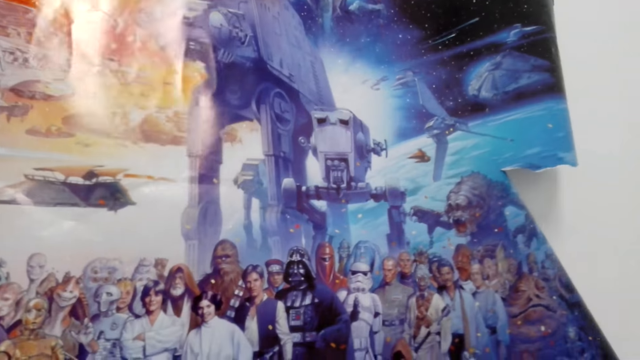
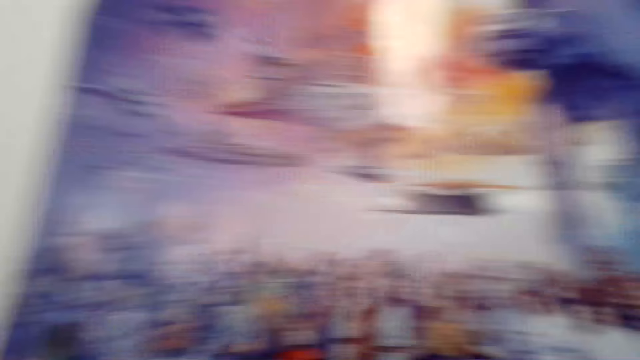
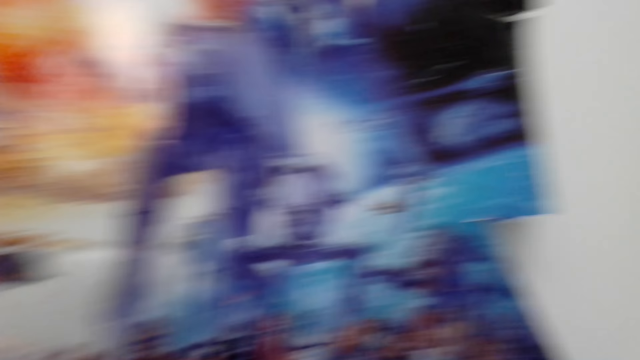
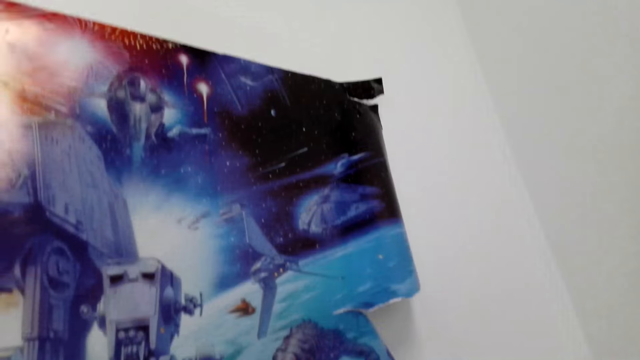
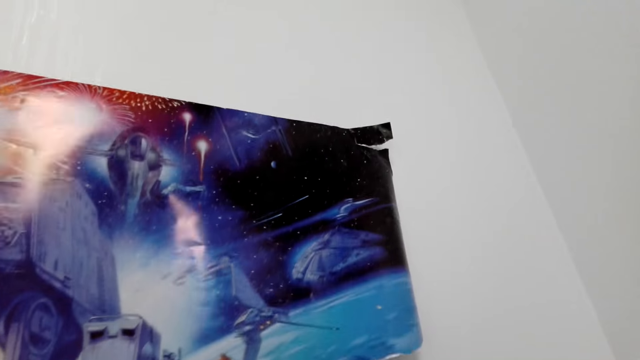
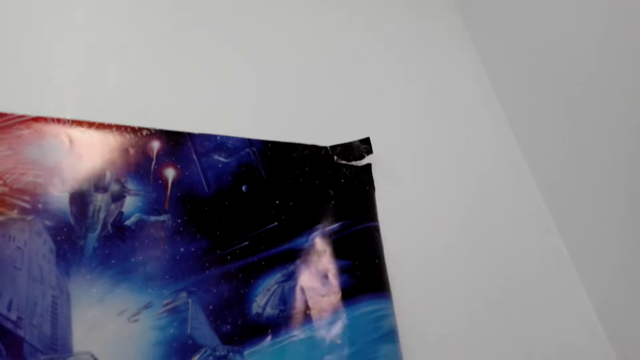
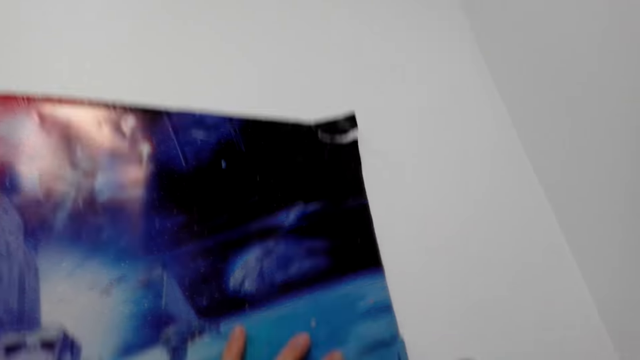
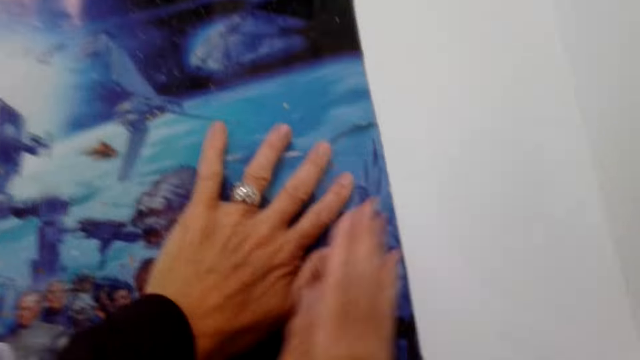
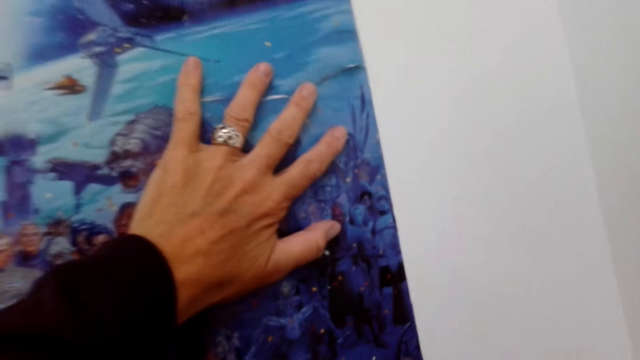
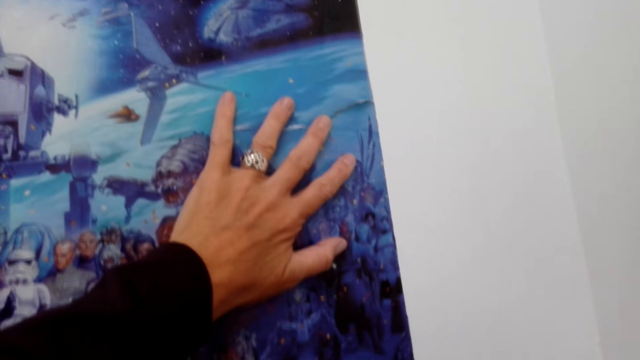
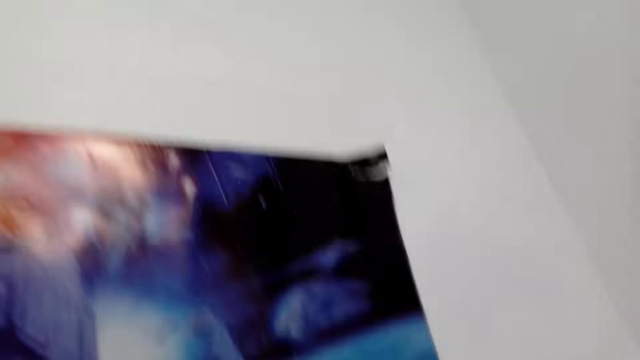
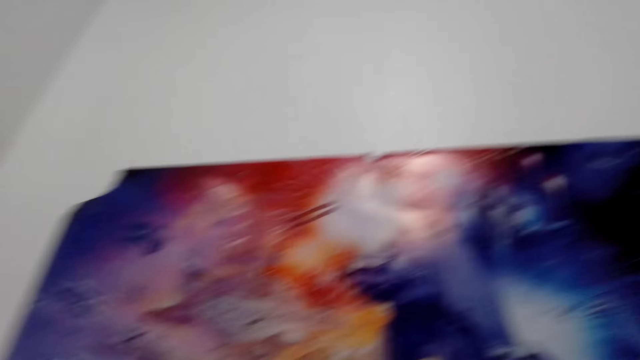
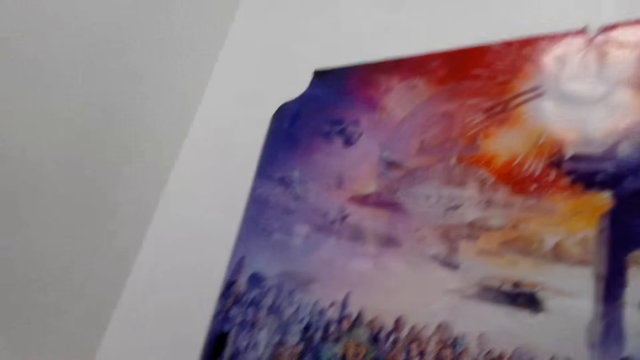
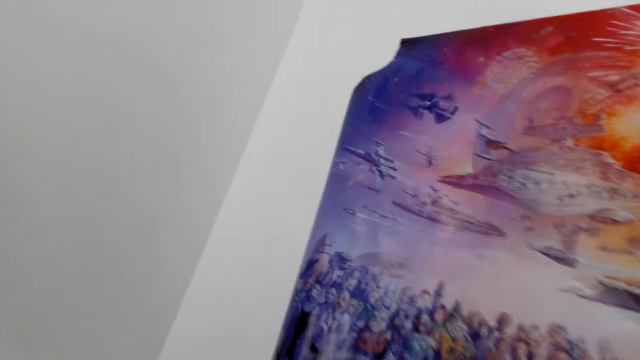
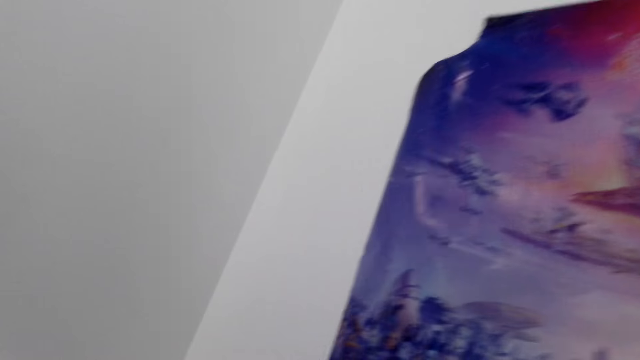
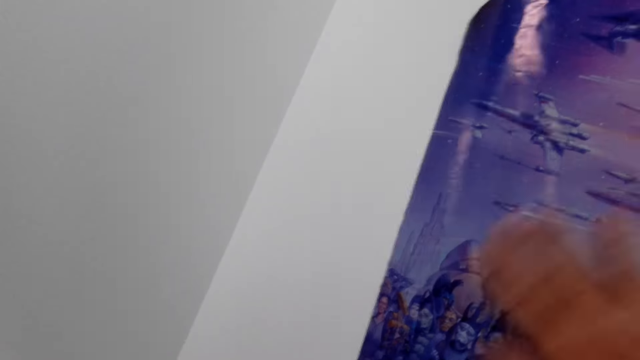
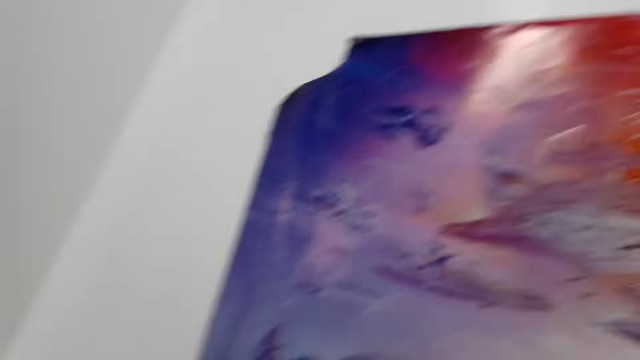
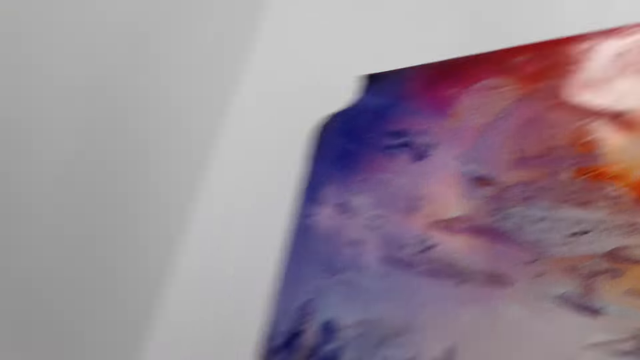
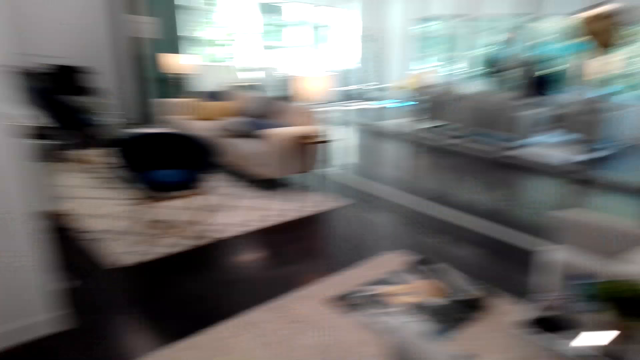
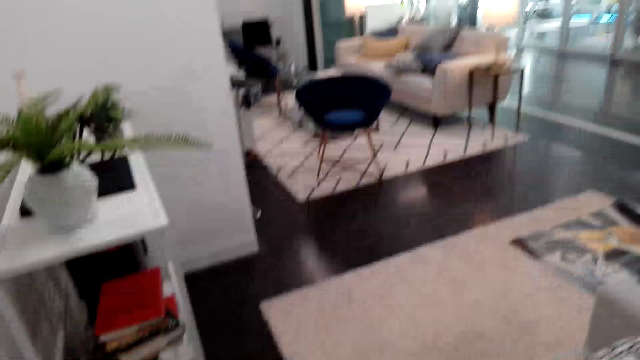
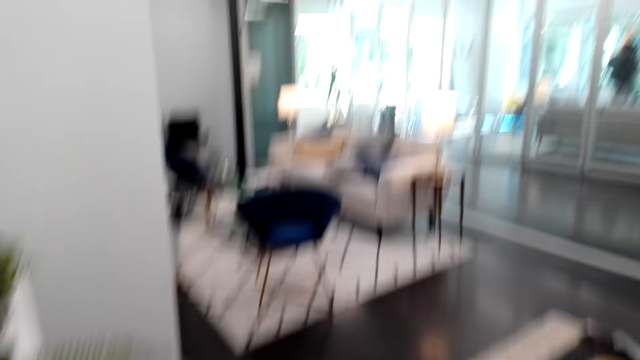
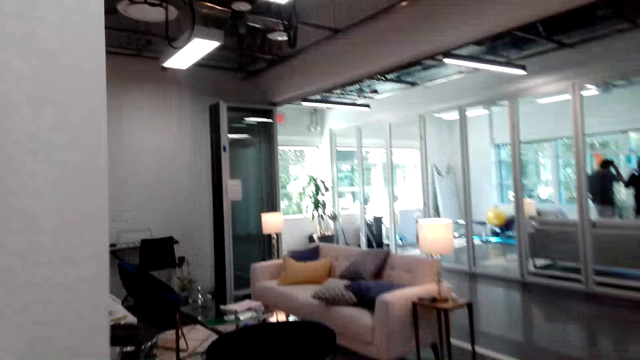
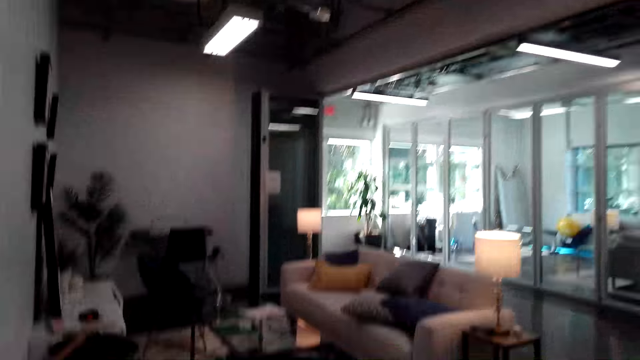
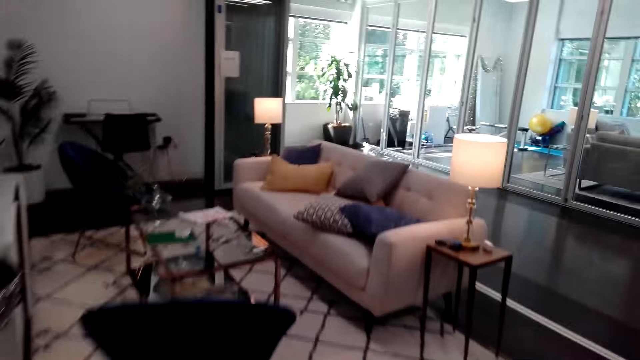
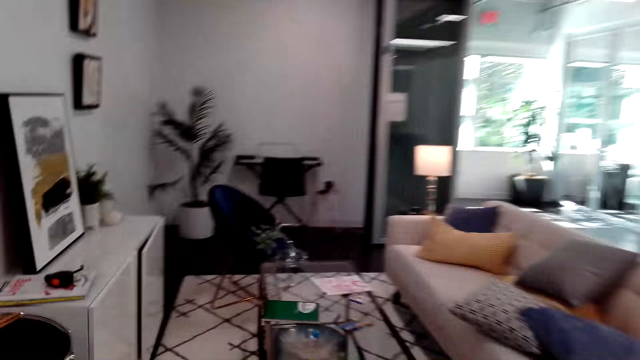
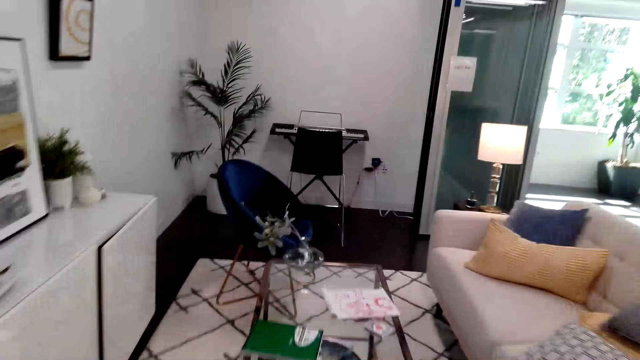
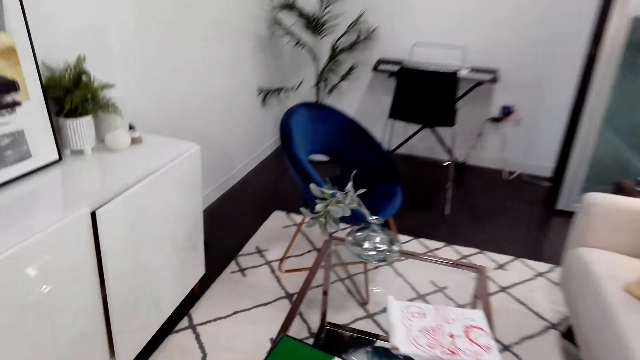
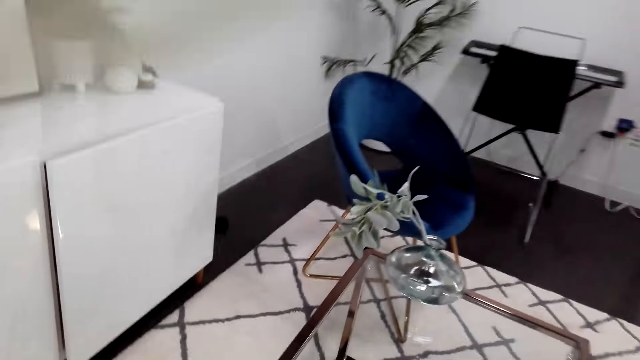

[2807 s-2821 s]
The camera wearer spreads the decoration with a hand. They move towards the living room. They walk around the house.

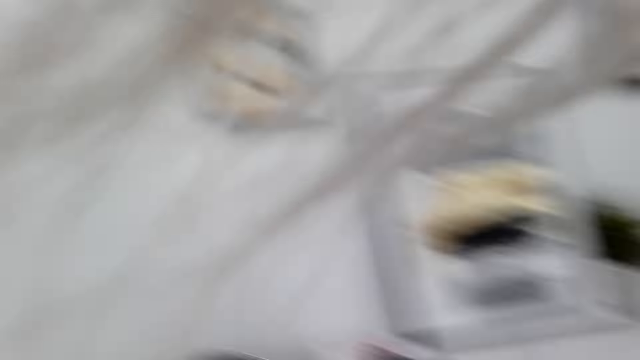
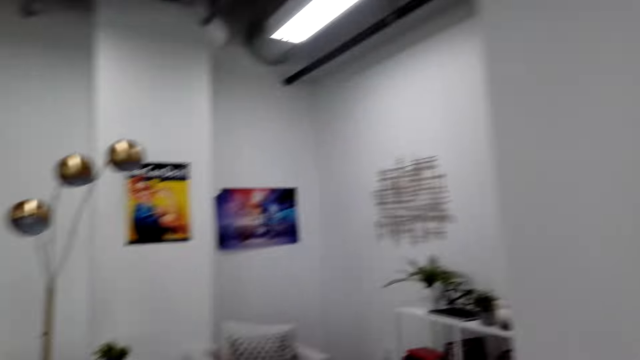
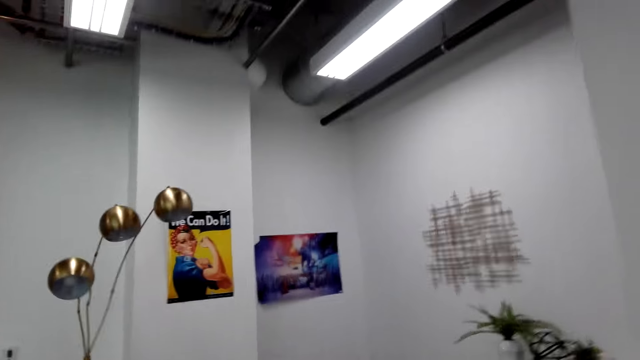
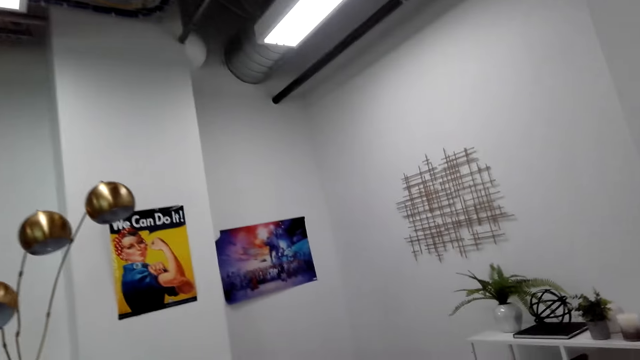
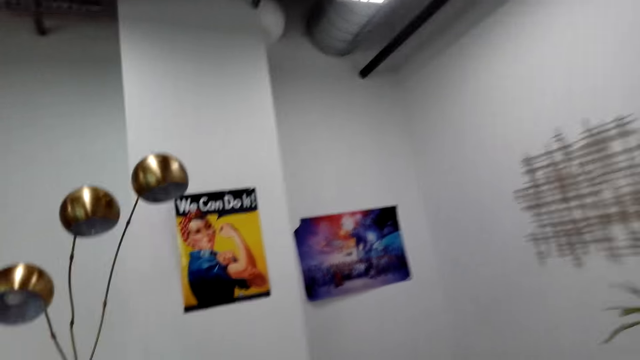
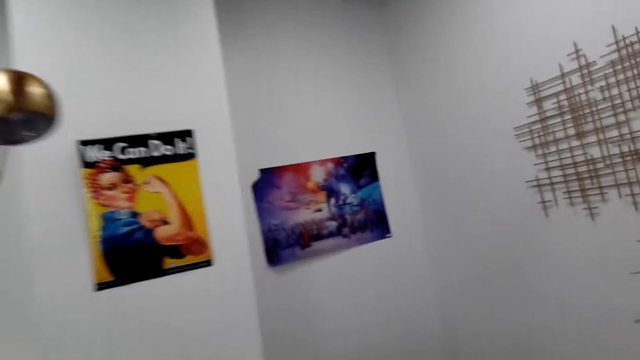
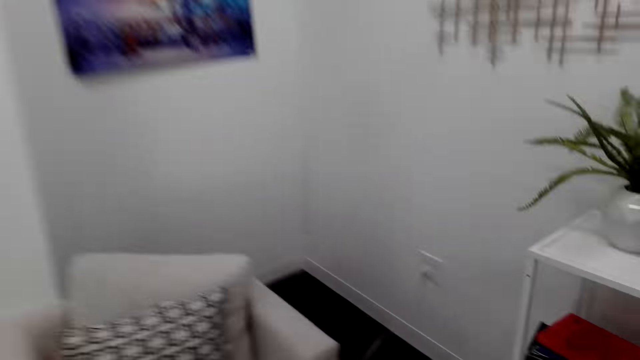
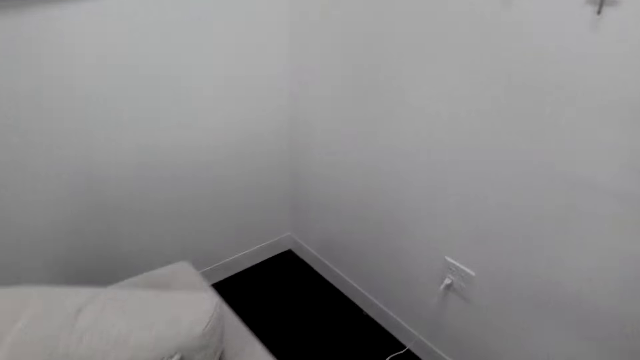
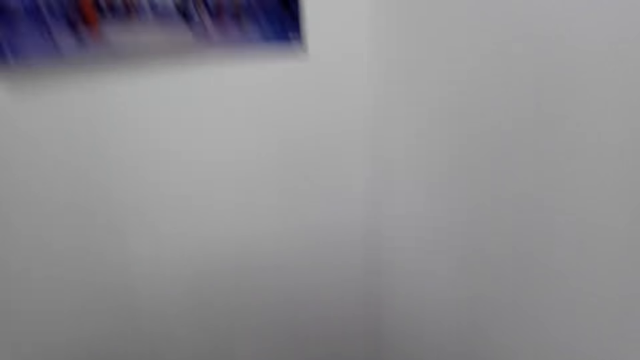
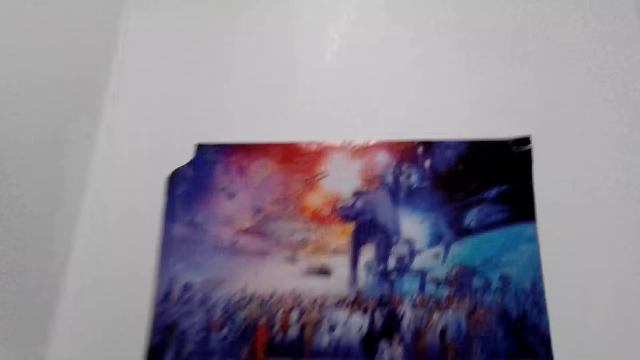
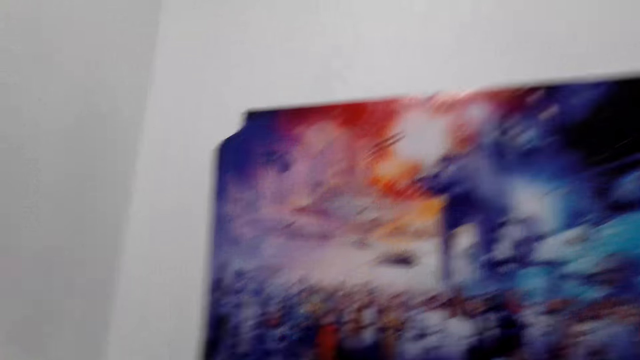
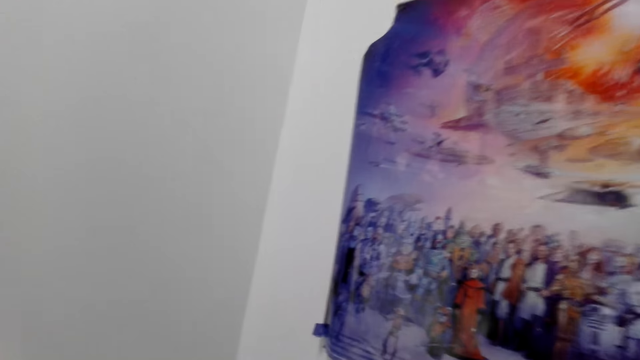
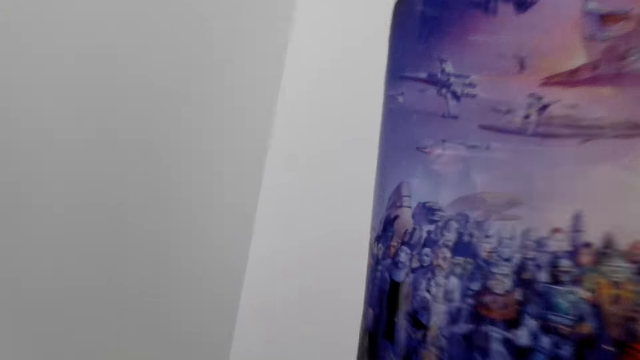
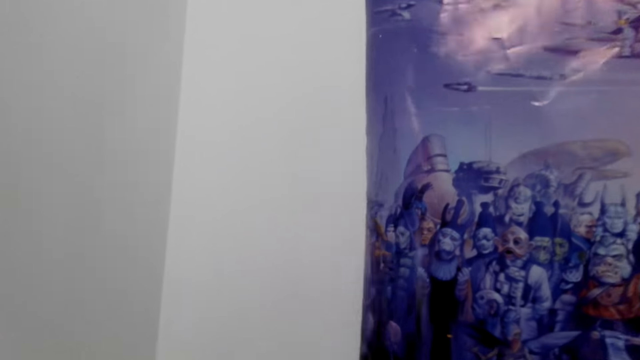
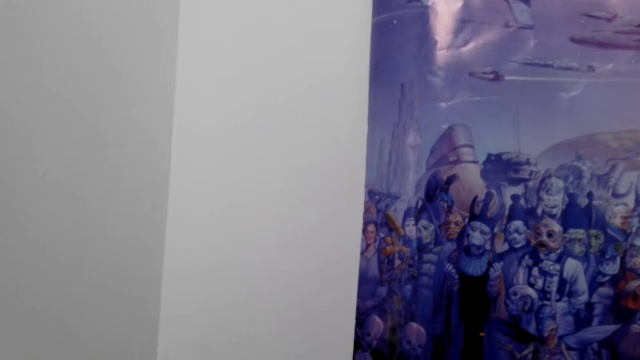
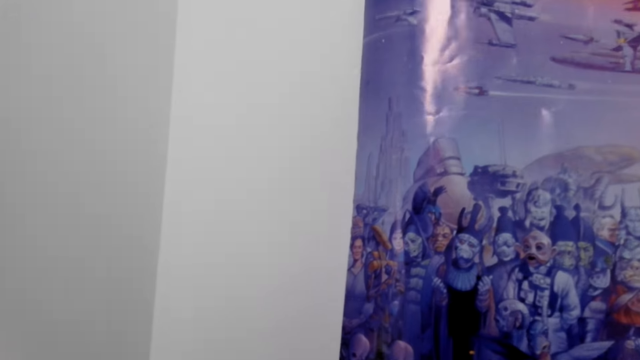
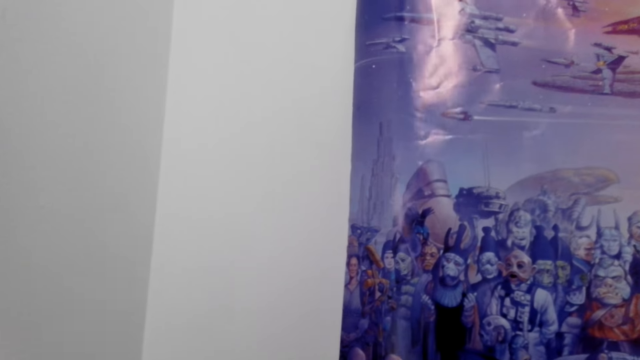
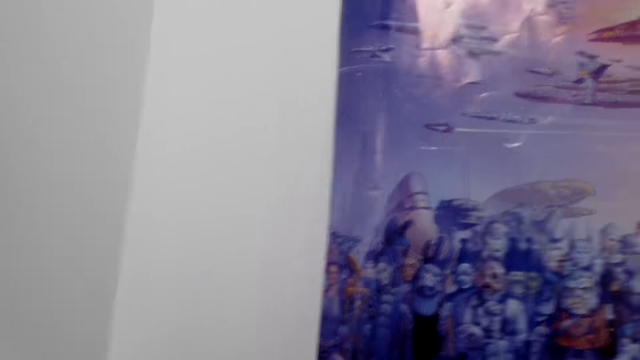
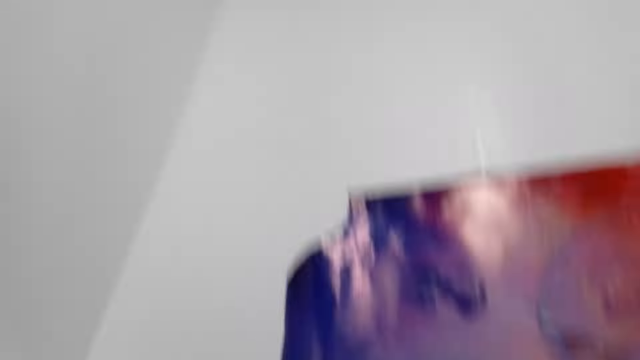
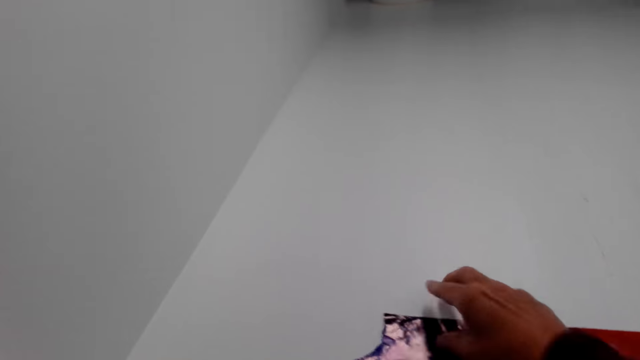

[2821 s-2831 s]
The camera wearer sticks the chart on the wall. They spread the decoration with a hand.
